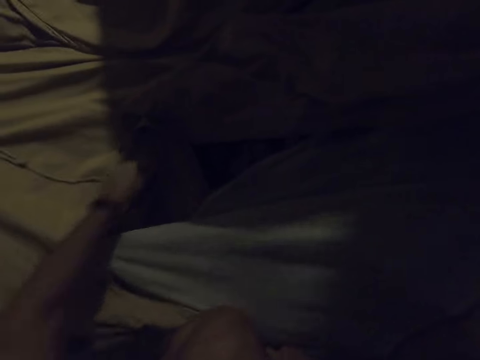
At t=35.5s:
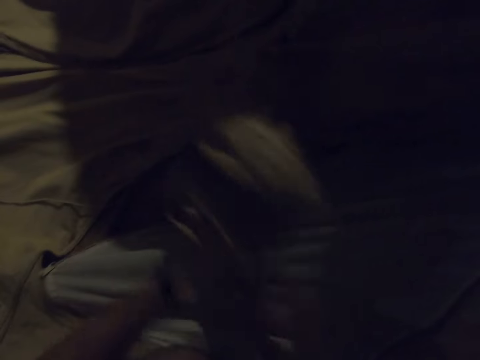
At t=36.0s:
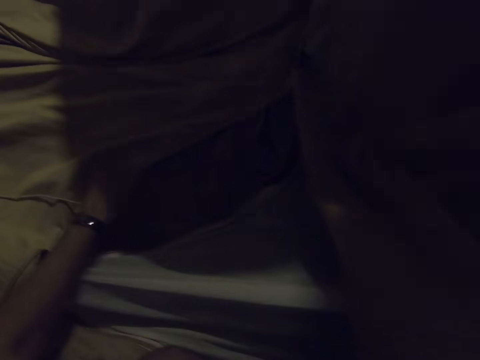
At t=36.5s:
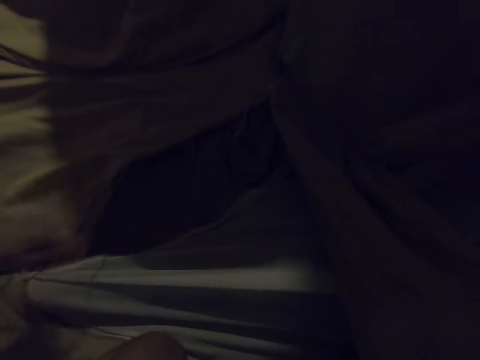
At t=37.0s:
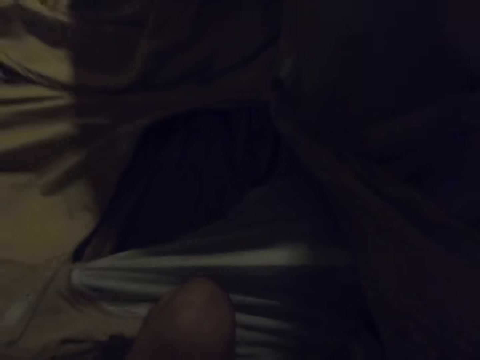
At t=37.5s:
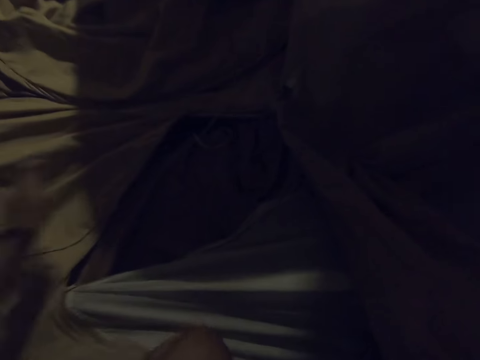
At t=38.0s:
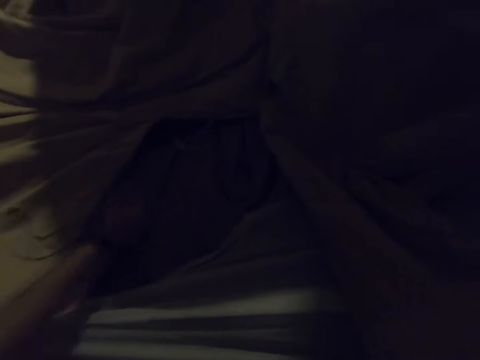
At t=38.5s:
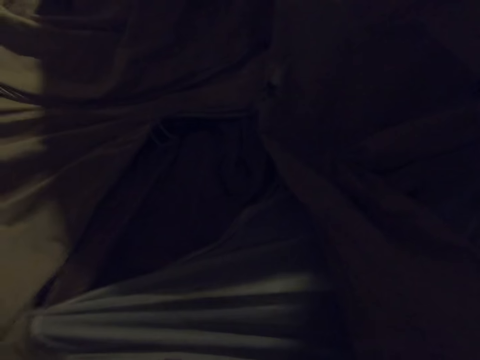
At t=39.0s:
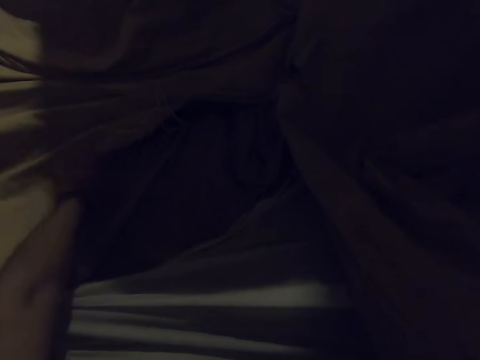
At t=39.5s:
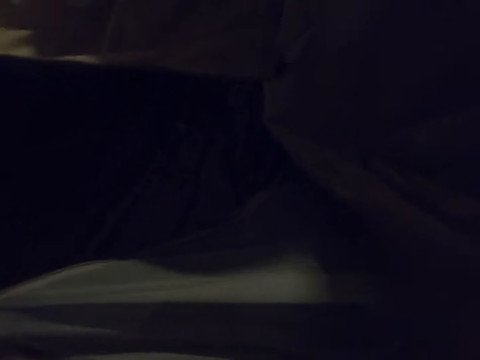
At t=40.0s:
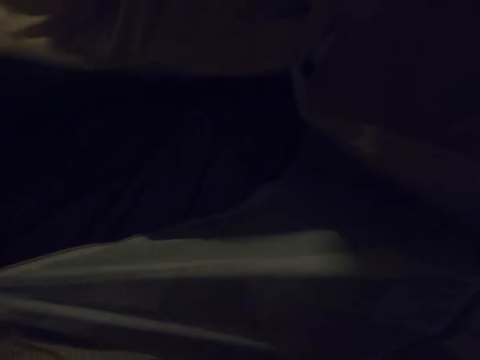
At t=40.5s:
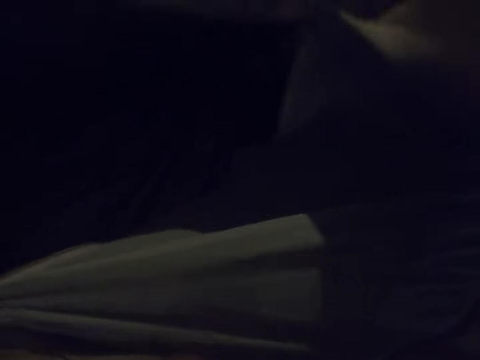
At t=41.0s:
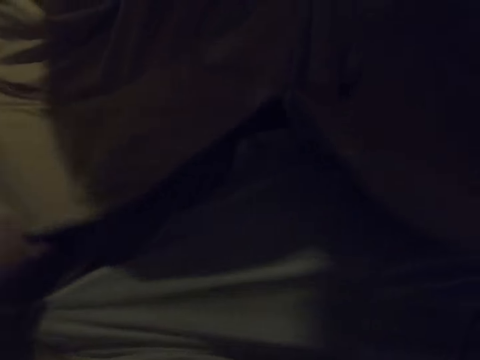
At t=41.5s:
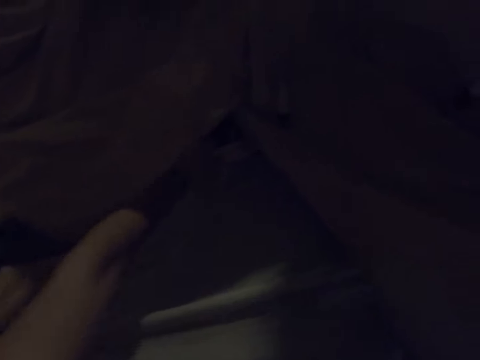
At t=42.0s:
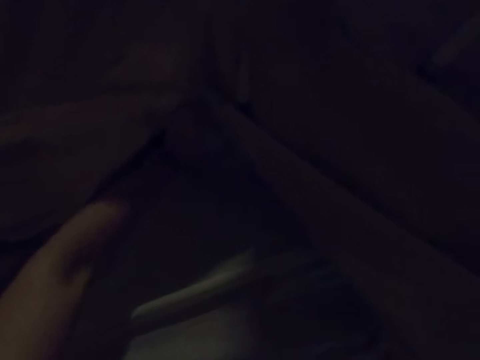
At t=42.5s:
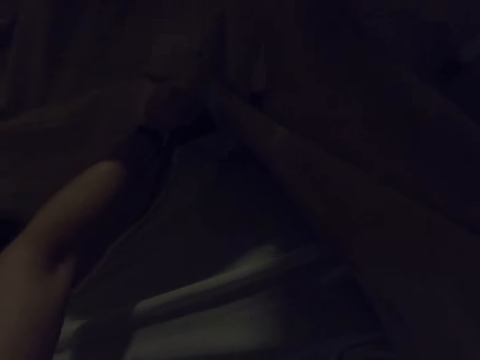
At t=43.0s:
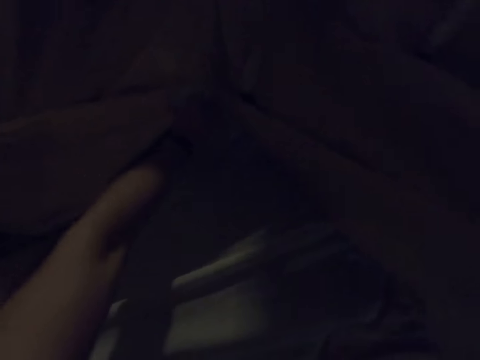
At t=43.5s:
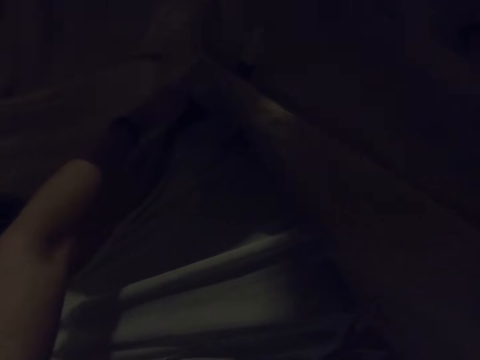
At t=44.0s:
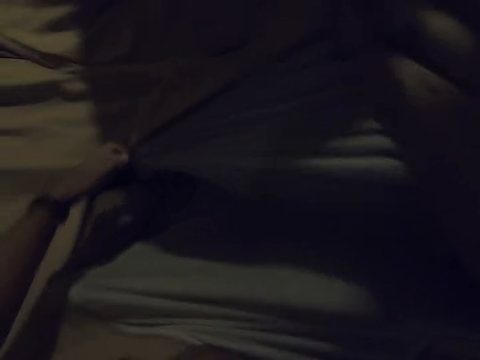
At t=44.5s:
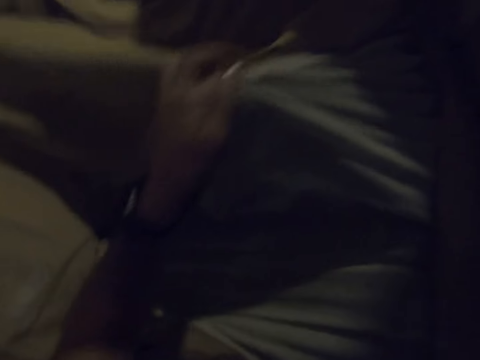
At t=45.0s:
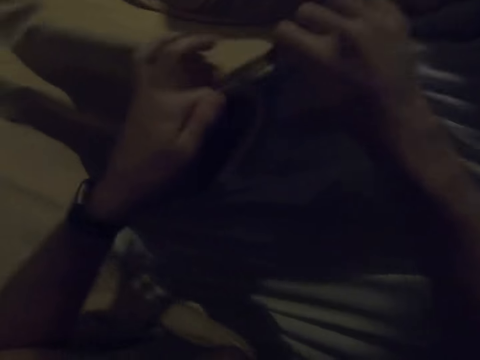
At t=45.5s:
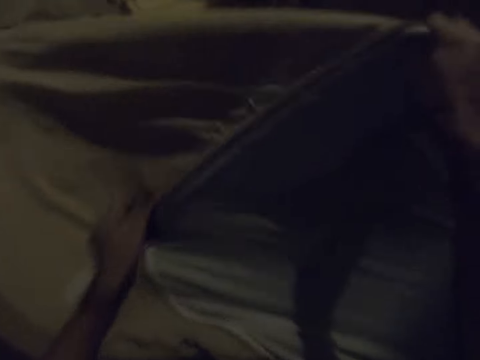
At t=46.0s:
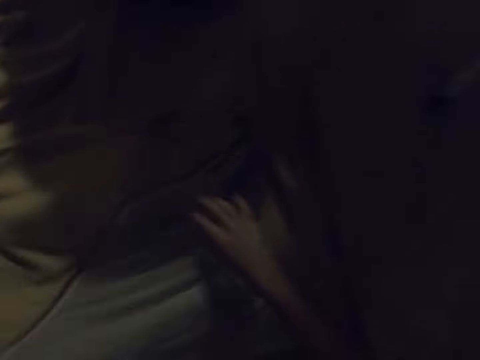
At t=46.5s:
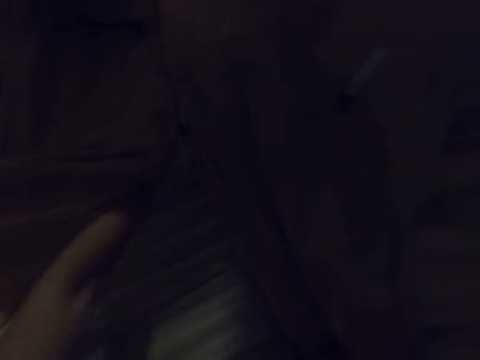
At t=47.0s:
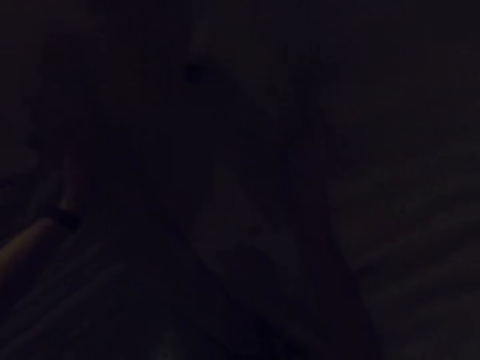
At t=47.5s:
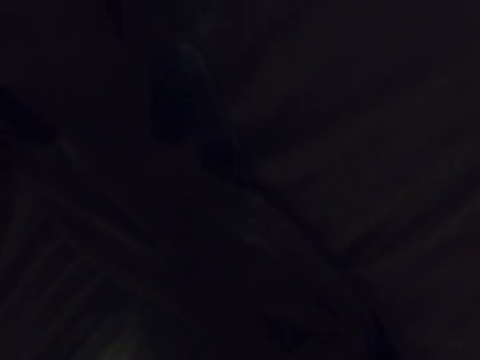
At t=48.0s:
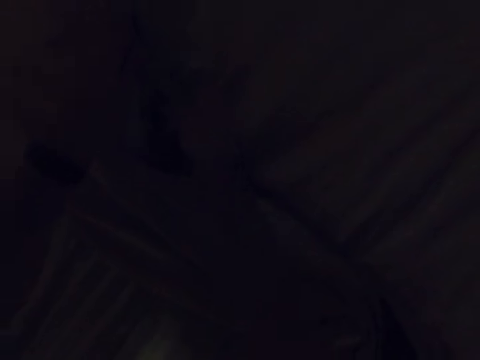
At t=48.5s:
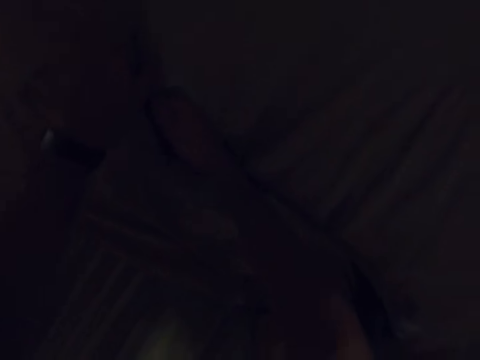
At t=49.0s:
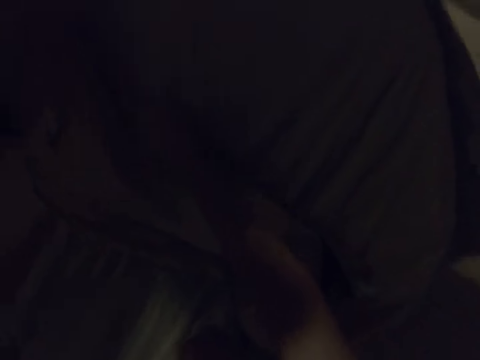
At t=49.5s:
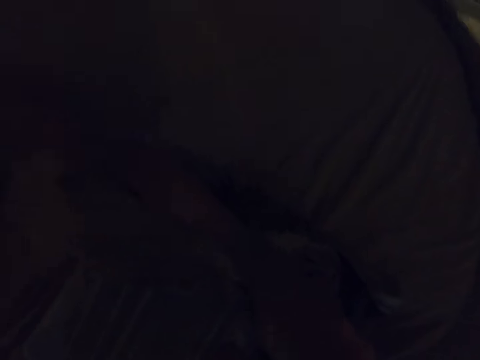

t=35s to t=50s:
The camera wearer zips the tent. They unfold the tent. They unfold the tent again. They zip the tent.

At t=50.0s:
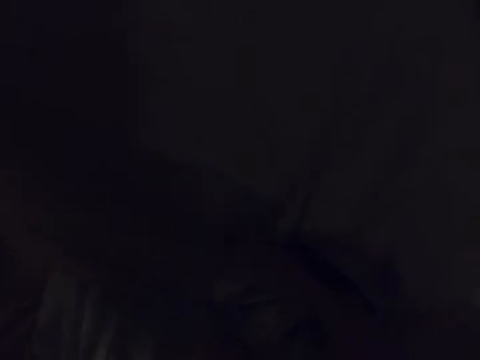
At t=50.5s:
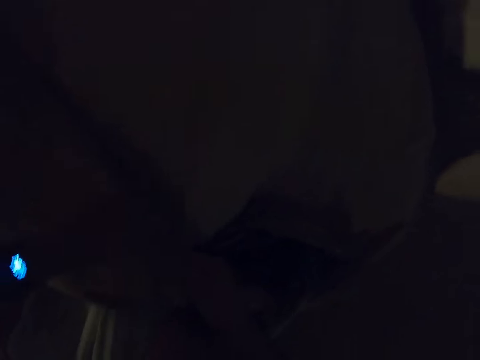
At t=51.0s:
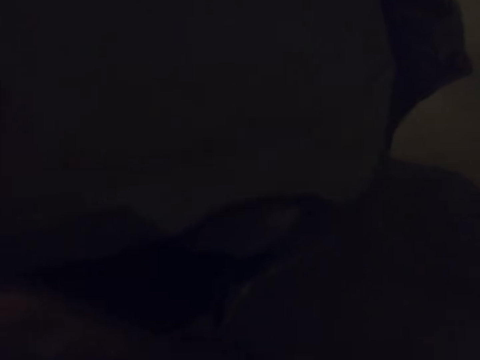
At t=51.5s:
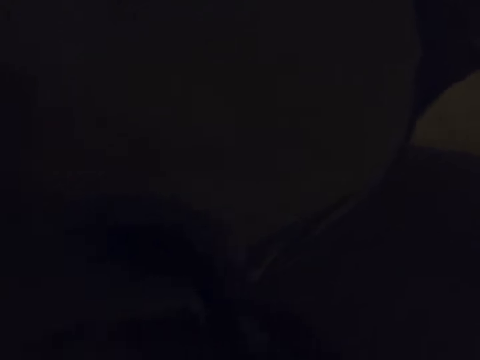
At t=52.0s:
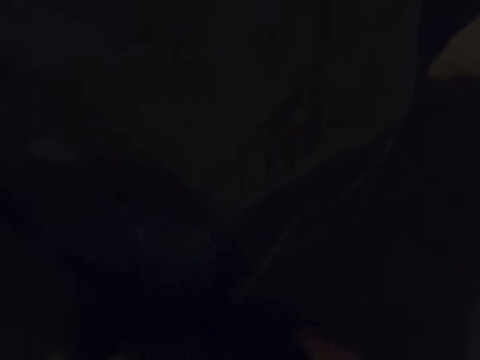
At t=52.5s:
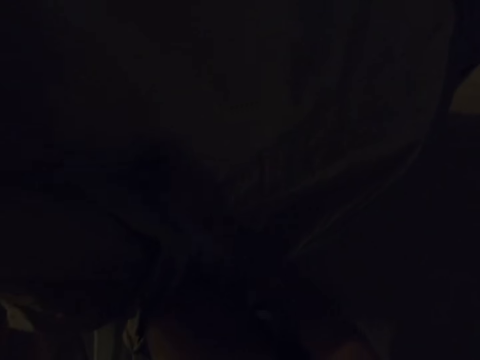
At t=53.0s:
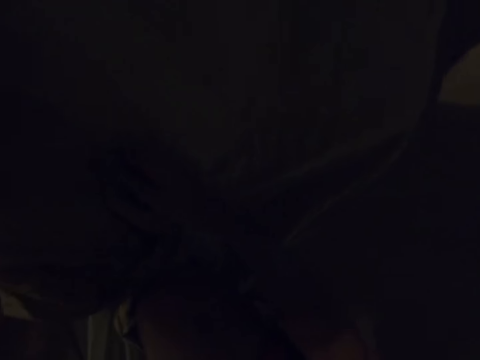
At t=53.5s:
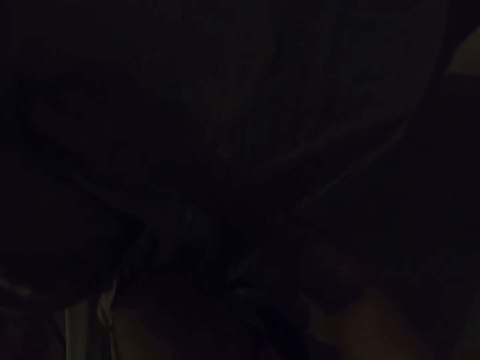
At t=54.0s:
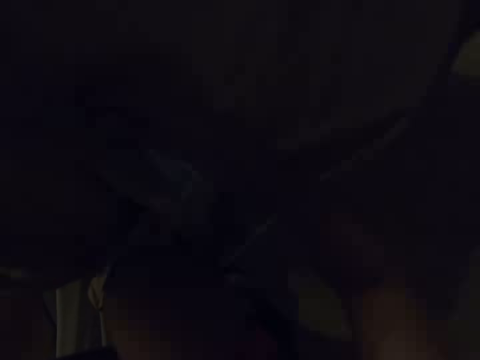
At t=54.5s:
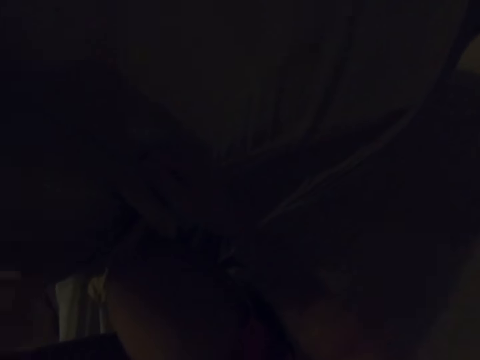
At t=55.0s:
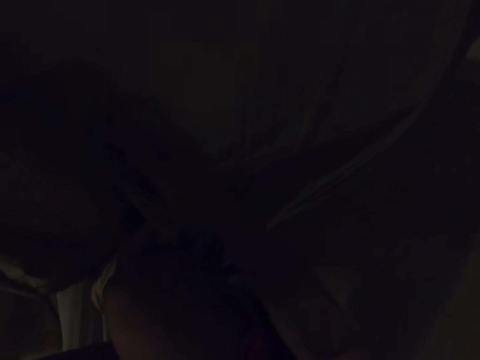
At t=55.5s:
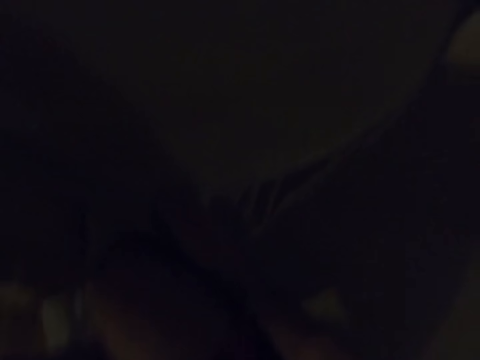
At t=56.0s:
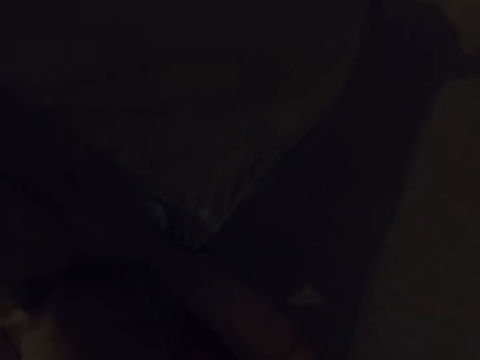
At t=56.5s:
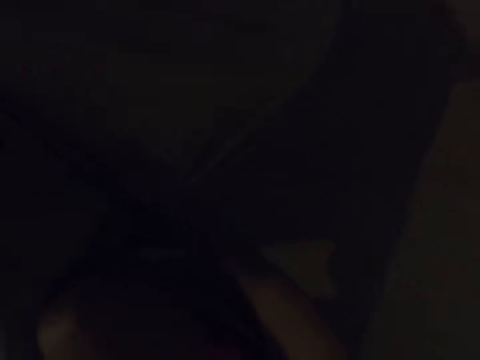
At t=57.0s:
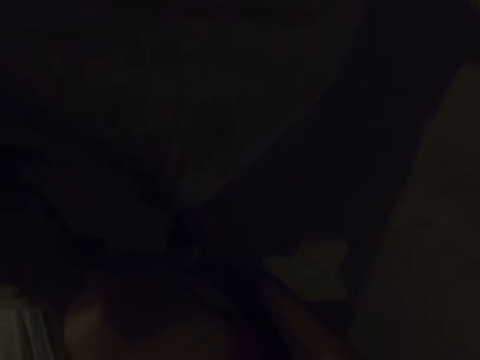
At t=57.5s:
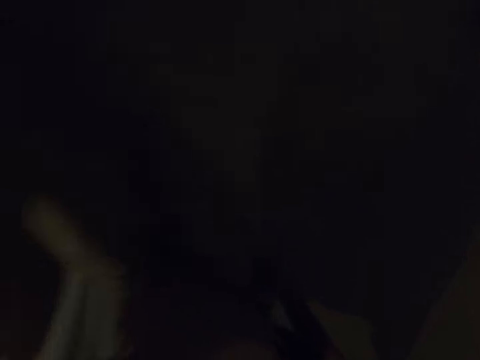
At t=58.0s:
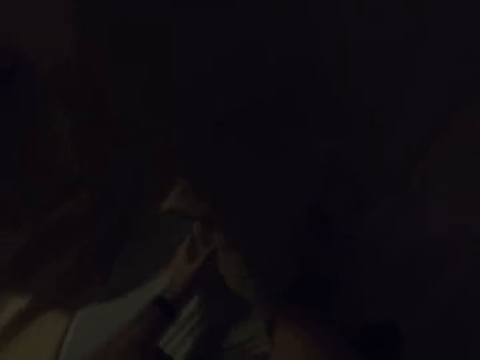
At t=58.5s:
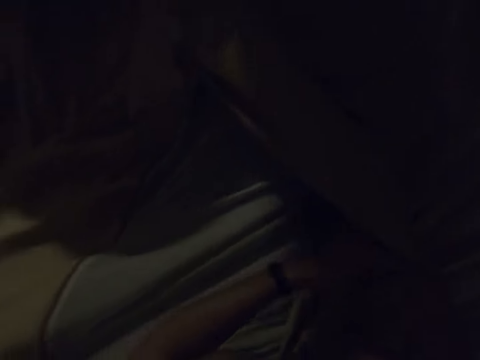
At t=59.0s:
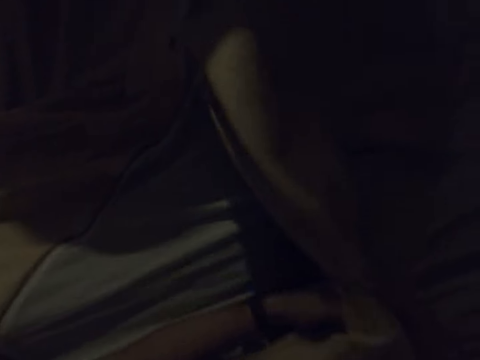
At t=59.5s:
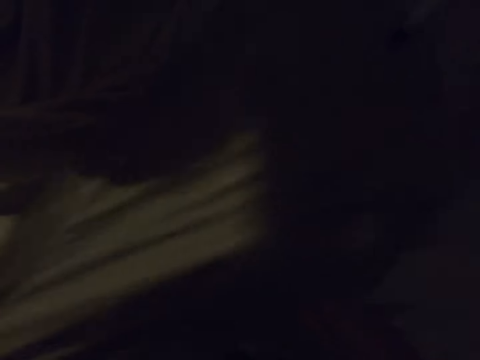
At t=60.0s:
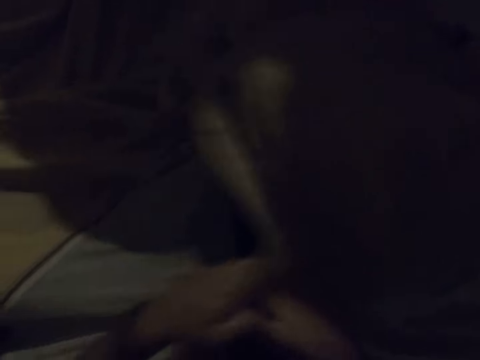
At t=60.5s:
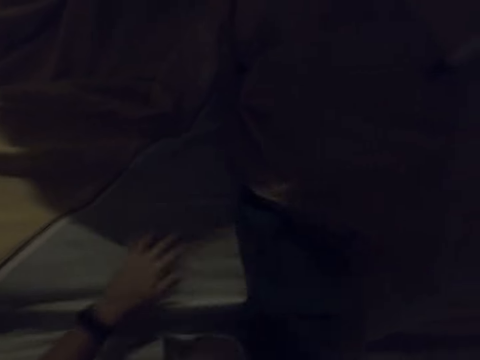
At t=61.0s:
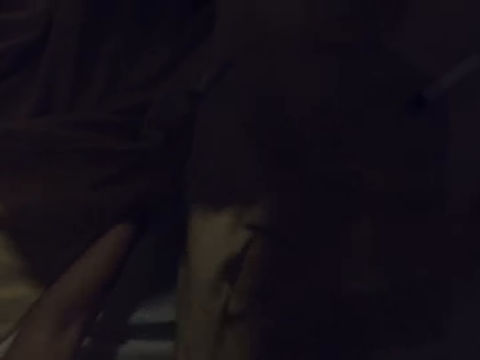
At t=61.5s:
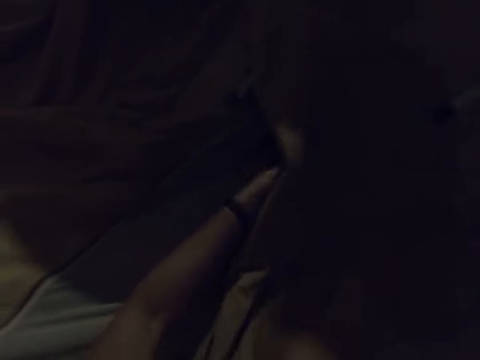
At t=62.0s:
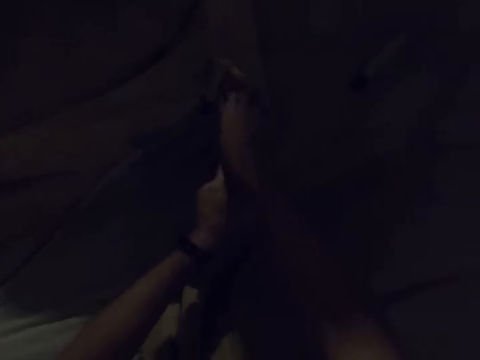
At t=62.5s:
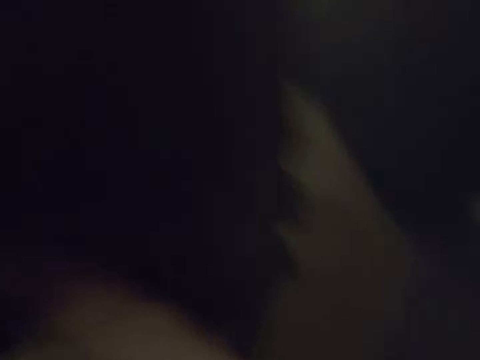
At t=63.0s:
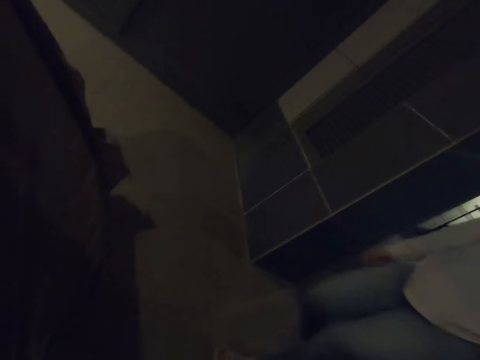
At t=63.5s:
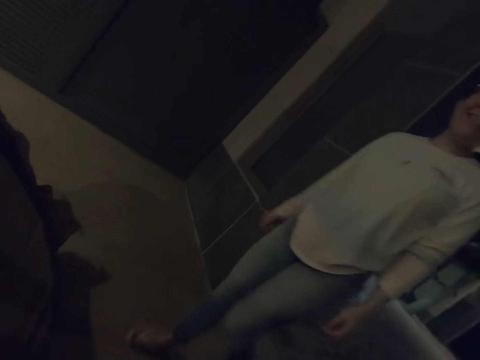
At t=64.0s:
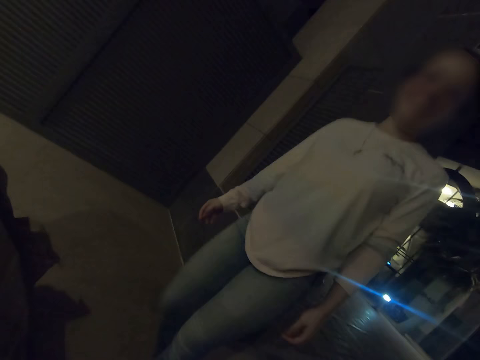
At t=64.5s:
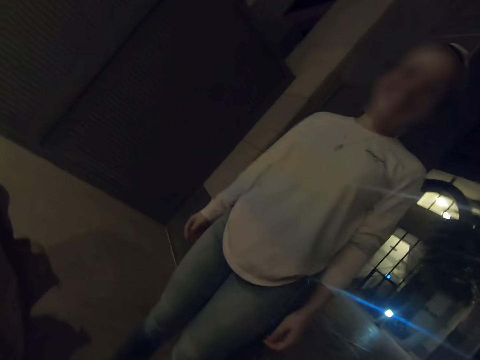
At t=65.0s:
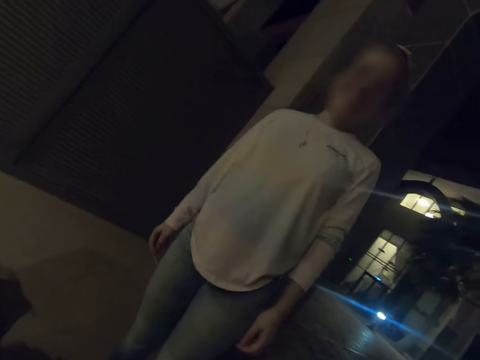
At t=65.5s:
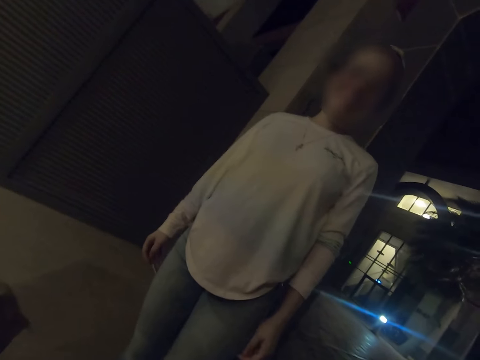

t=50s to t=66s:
The camera wearer unfolds the tent. A person comes along.
